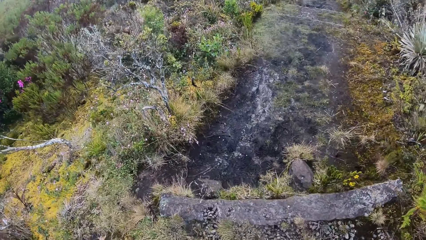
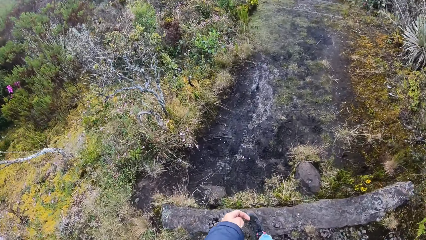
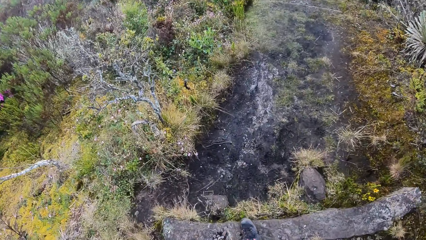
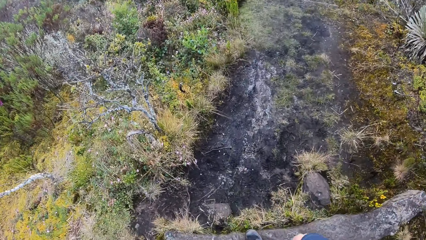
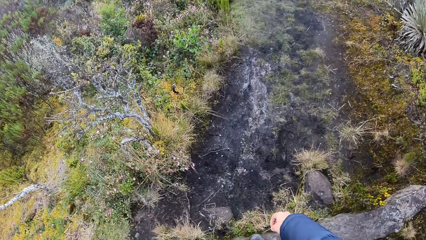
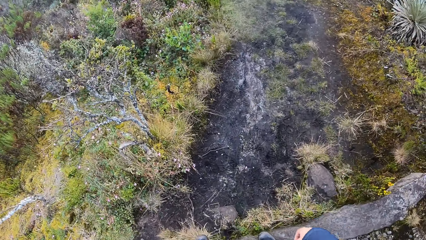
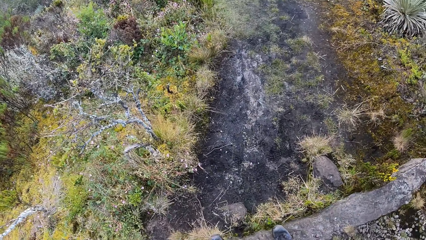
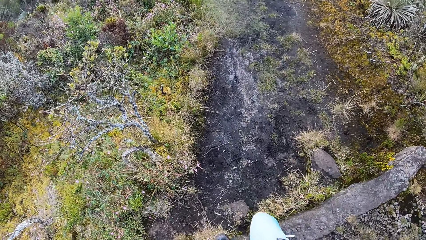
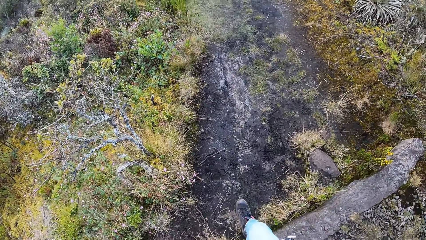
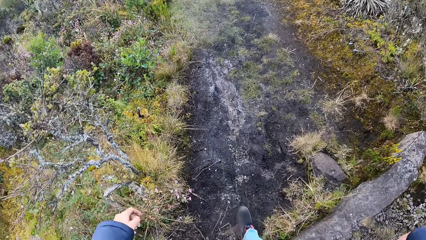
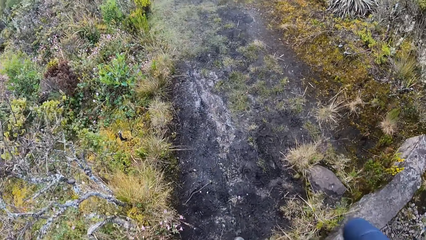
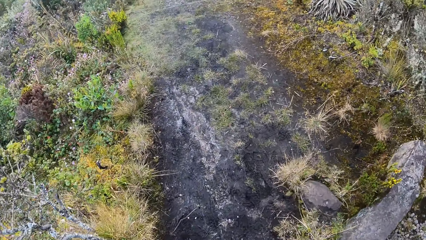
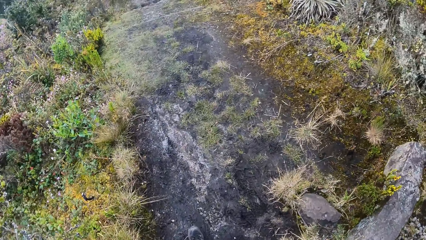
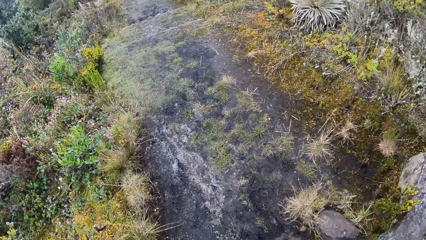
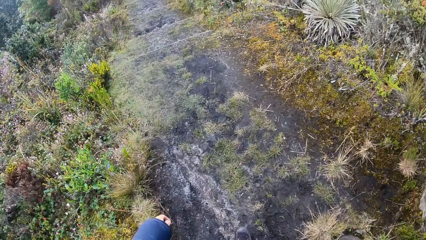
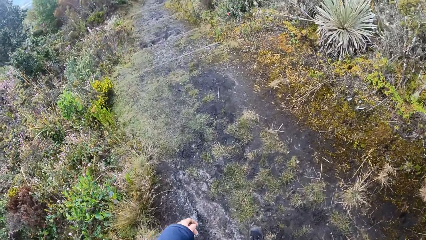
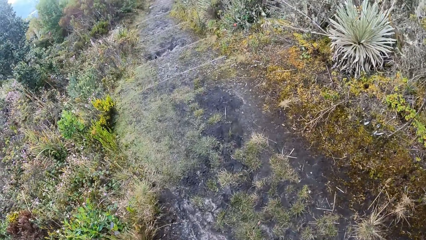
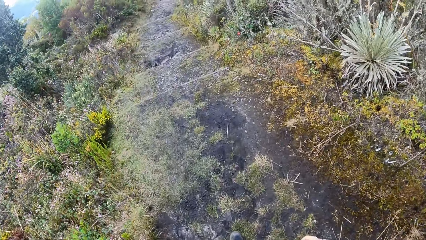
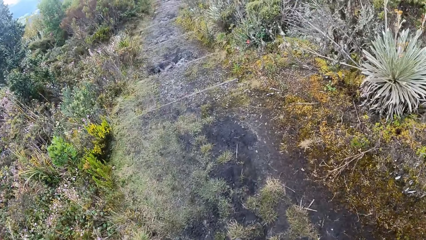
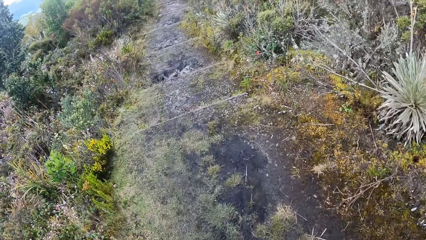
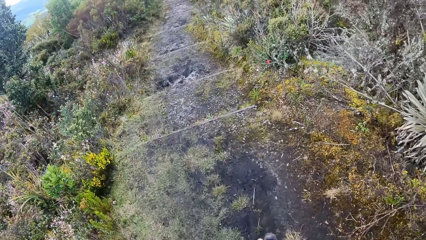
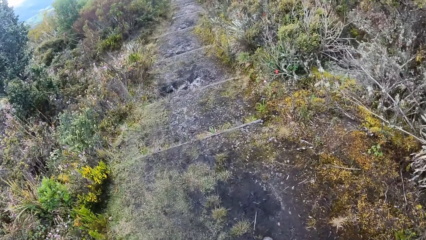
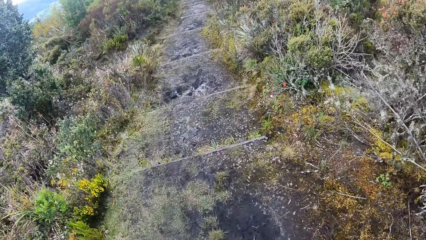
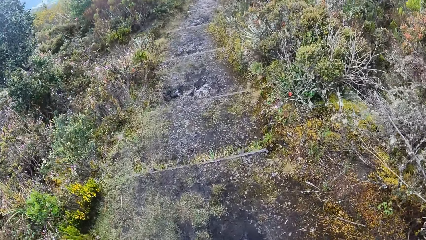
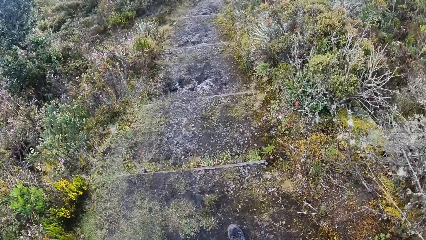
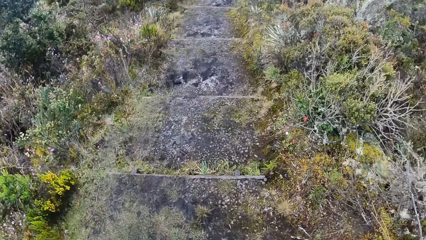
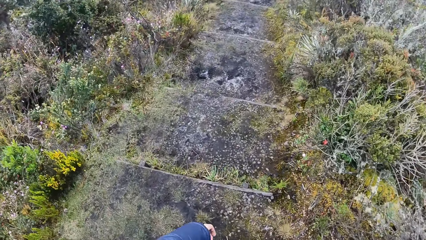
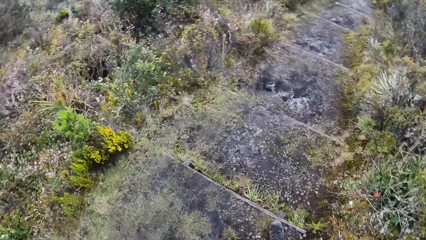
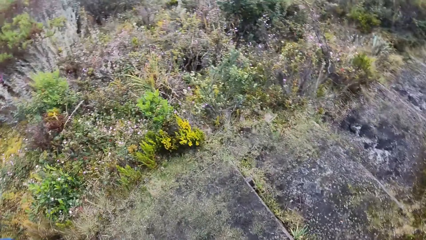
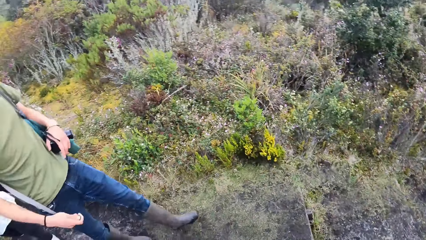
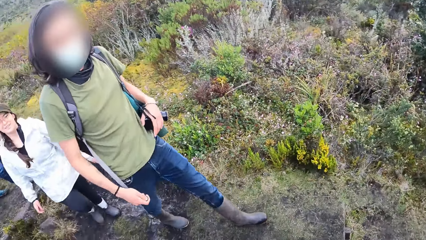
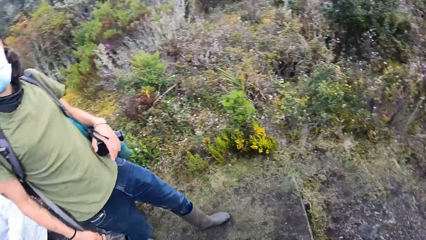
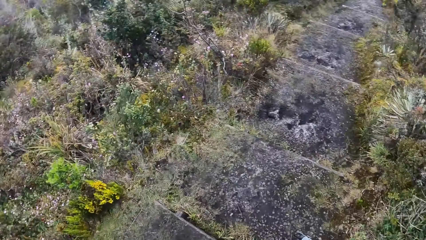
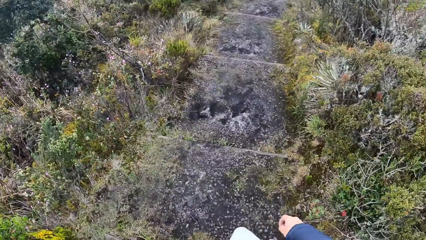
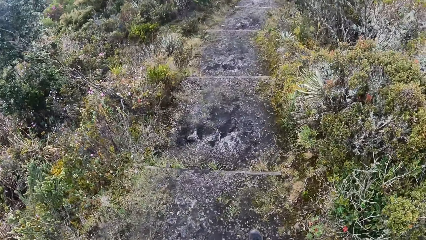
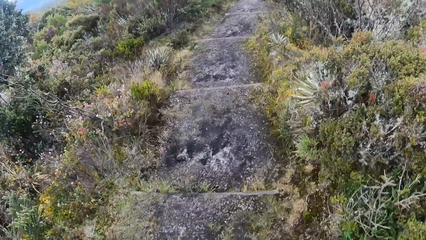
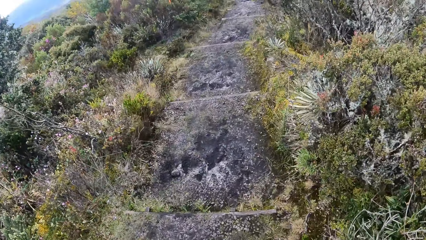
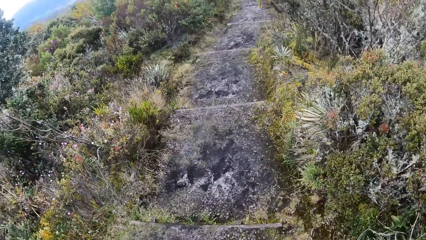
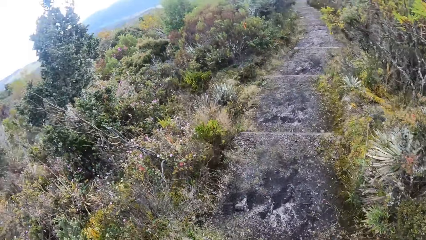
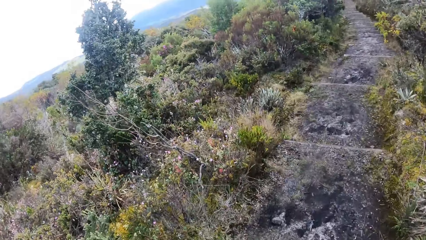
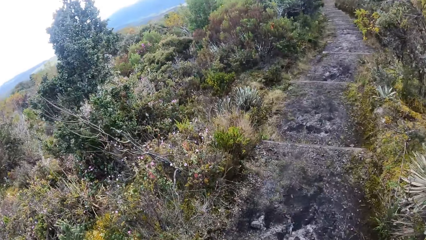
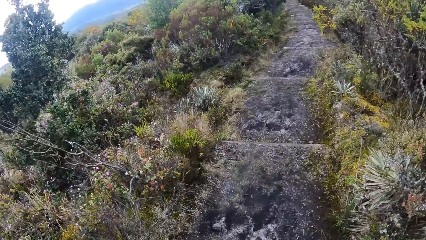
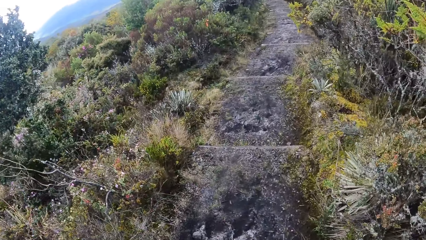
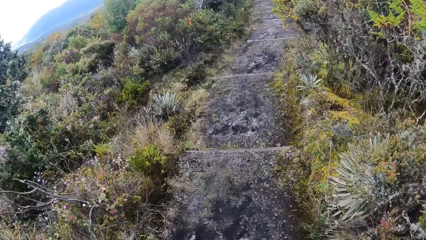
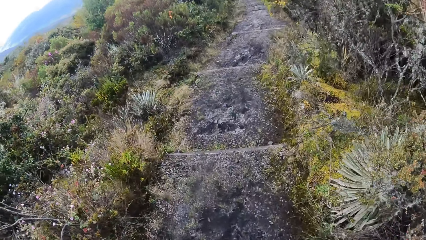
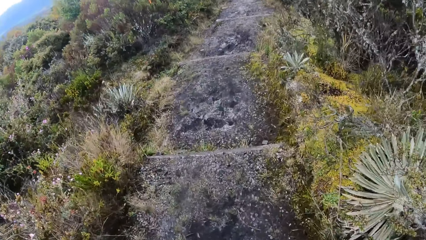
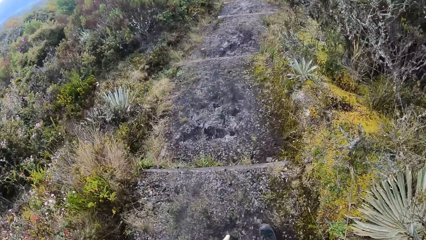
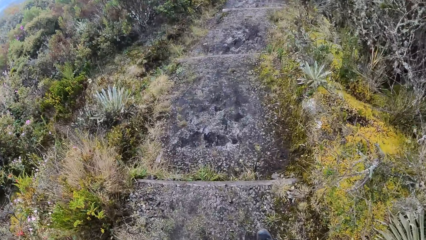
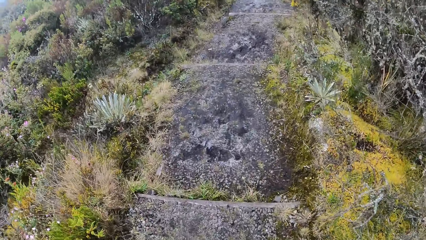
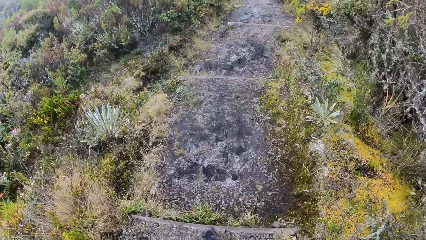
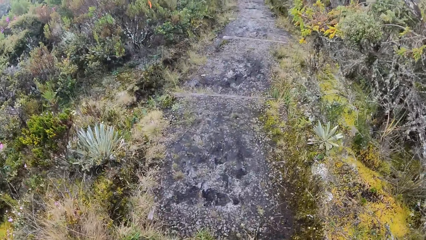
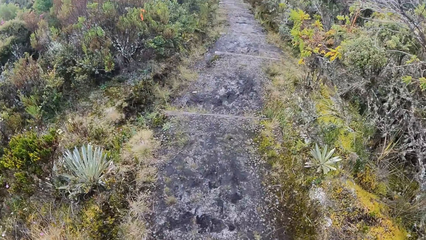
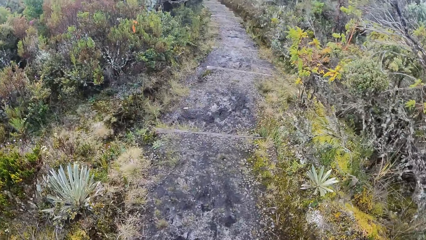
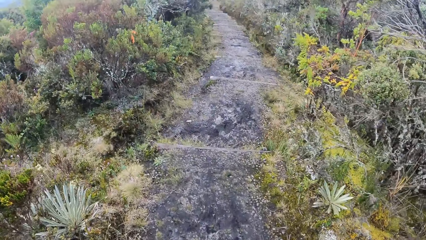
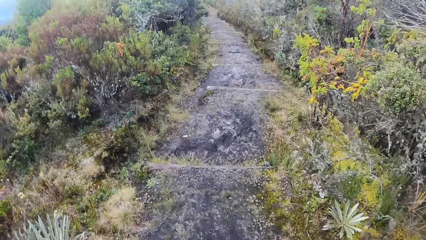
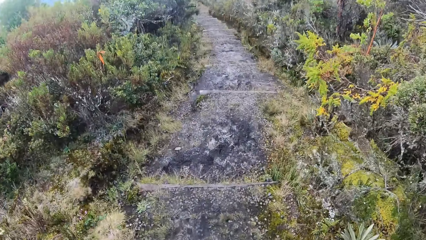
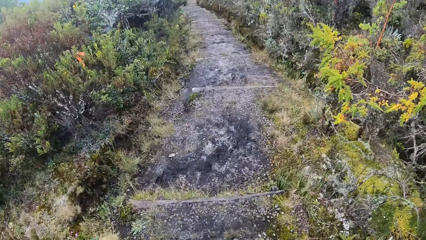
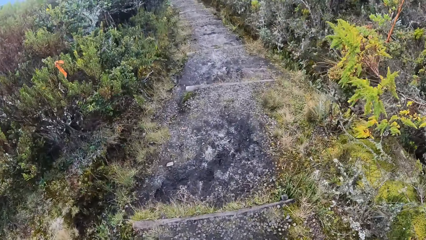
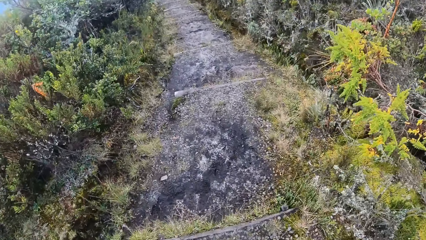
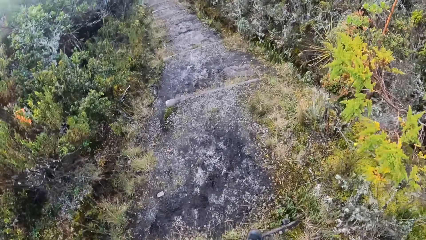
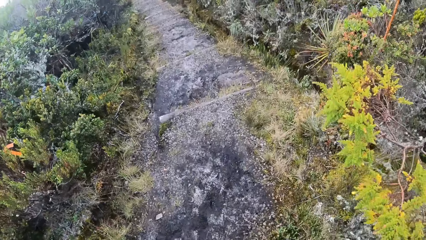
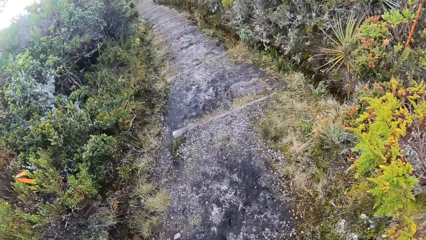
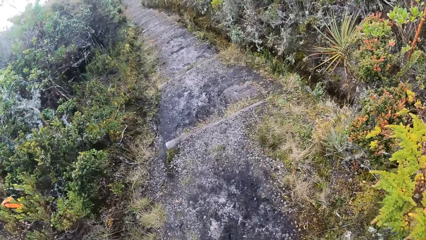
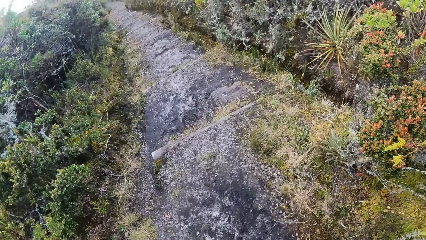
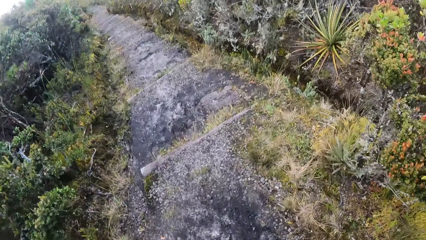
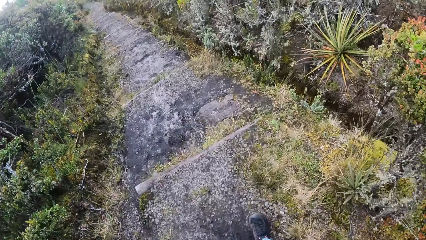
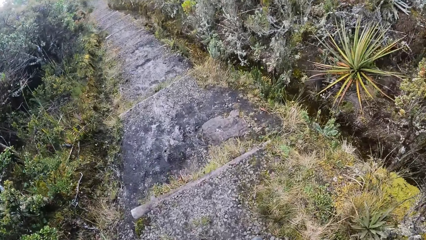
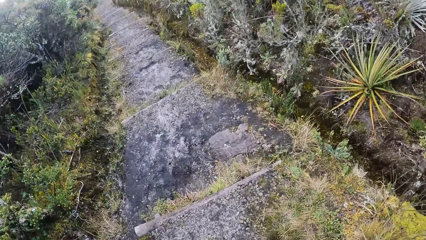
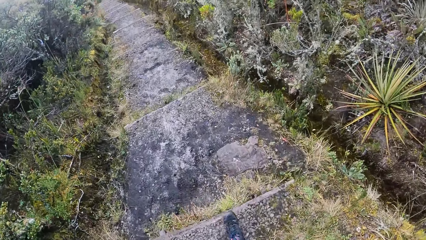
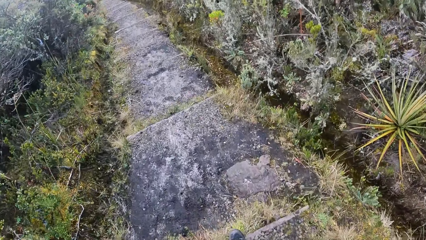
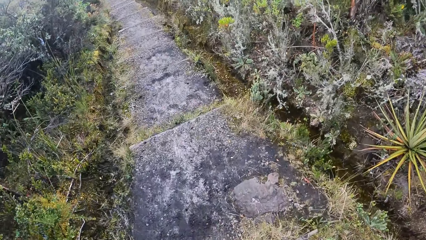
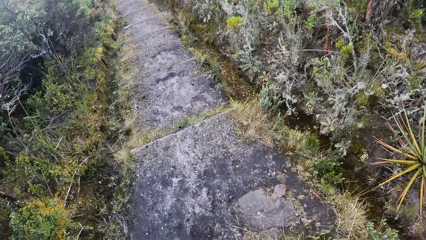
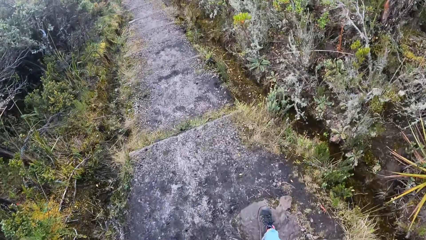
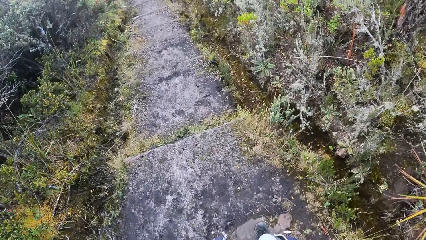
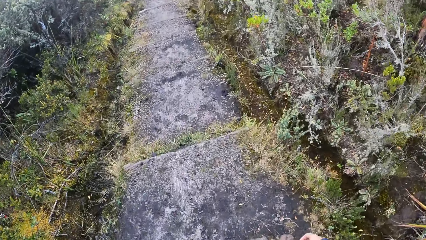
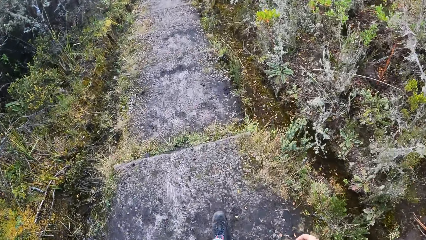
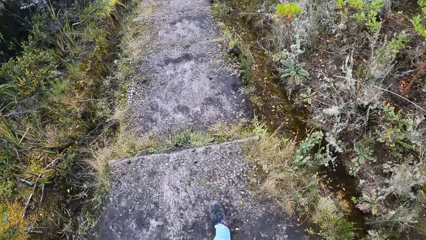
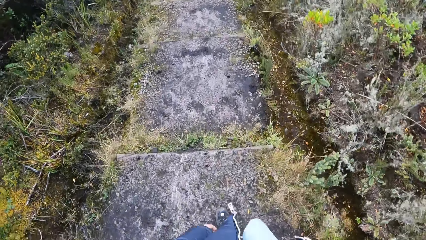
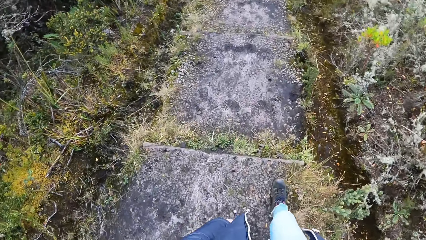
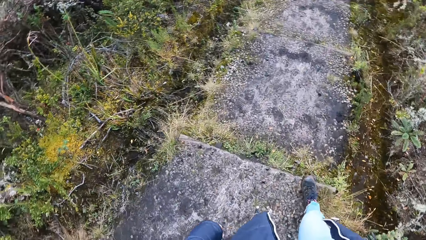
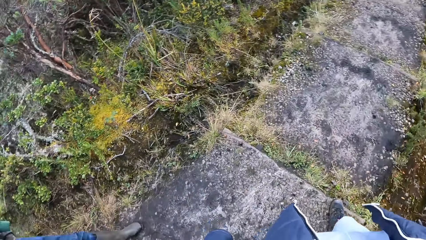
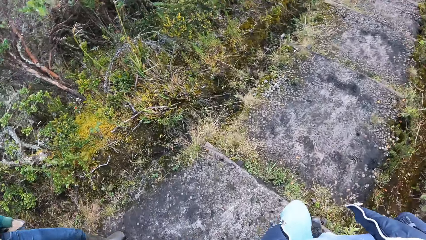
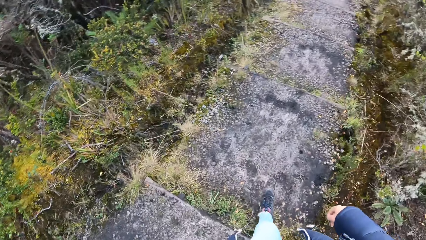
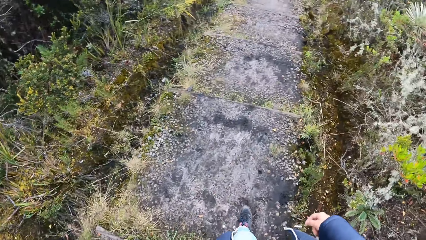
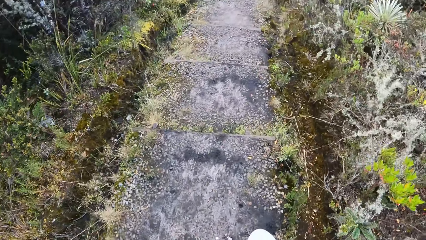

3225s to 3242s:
The camera wearer looks back. They look around in the compound. They walk around in the compound.
